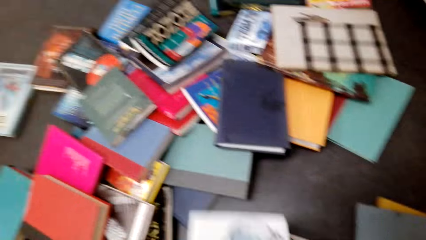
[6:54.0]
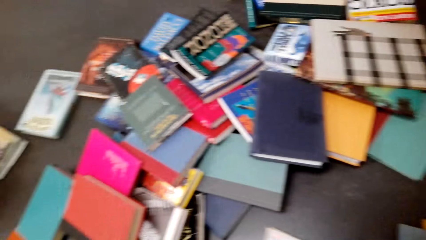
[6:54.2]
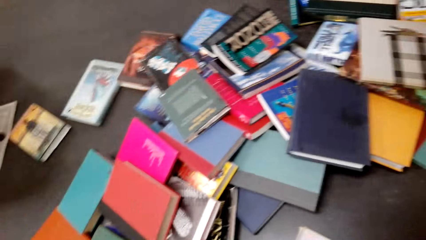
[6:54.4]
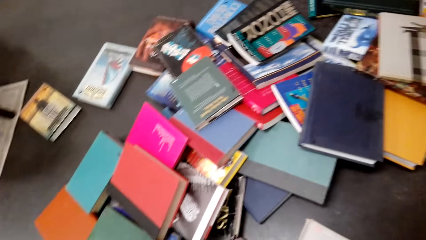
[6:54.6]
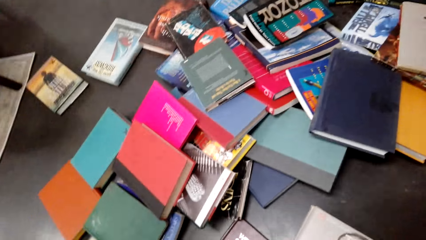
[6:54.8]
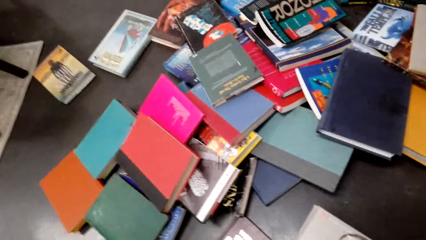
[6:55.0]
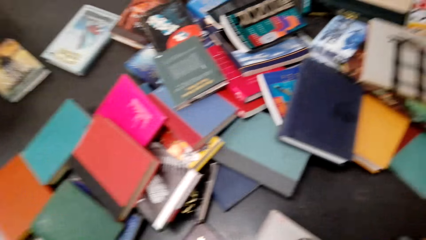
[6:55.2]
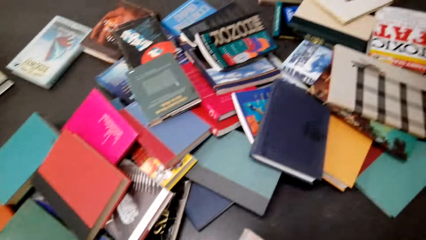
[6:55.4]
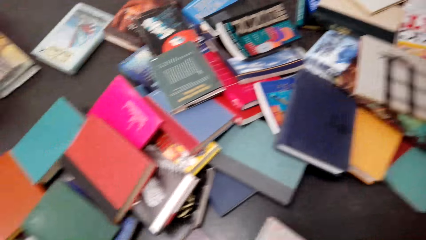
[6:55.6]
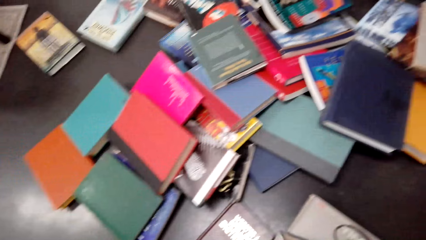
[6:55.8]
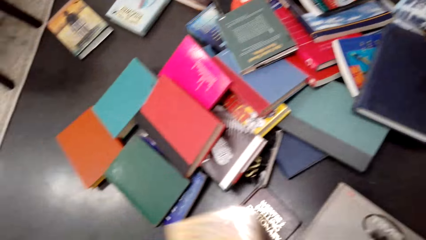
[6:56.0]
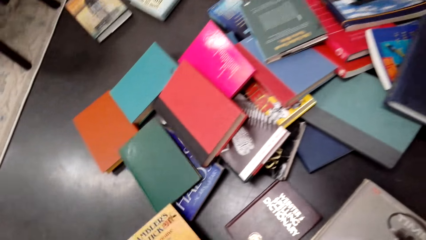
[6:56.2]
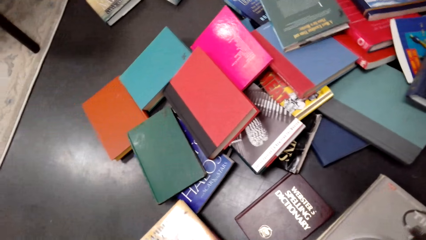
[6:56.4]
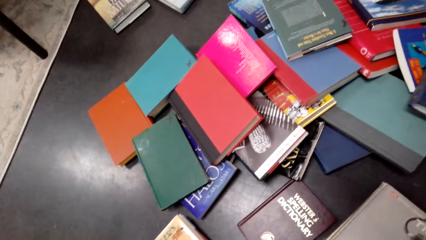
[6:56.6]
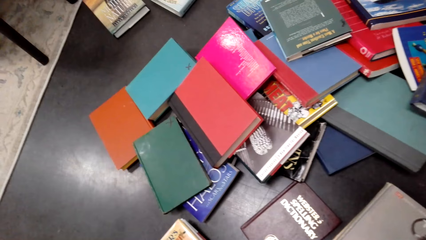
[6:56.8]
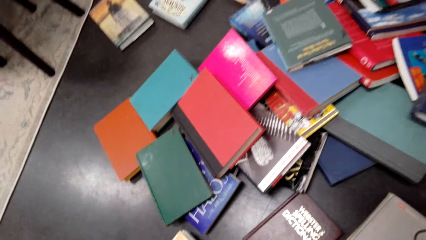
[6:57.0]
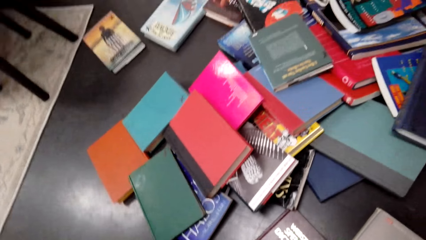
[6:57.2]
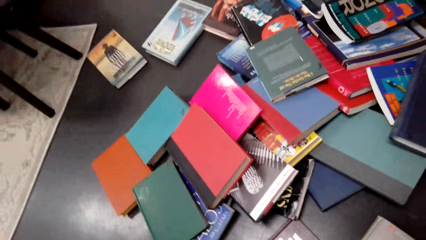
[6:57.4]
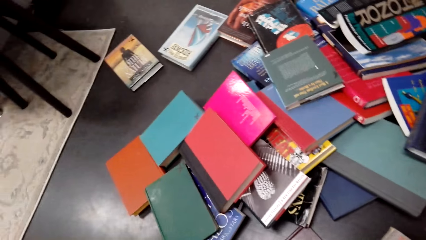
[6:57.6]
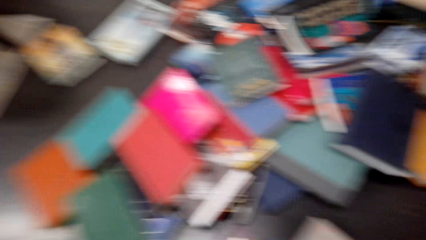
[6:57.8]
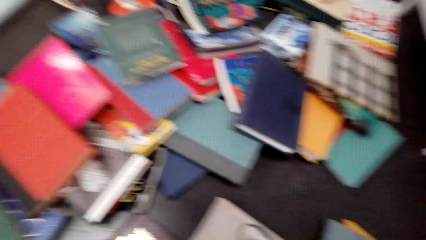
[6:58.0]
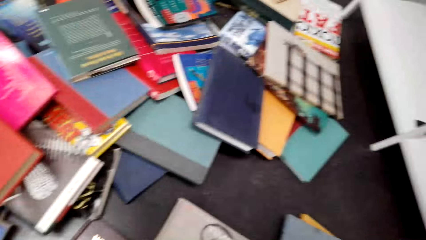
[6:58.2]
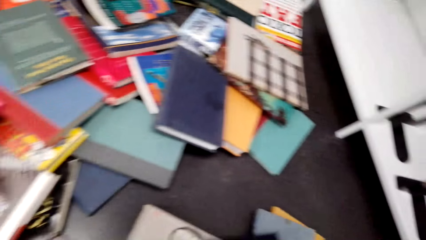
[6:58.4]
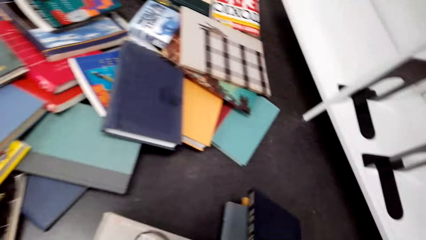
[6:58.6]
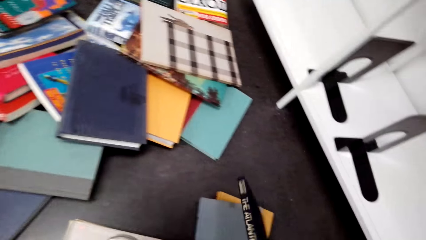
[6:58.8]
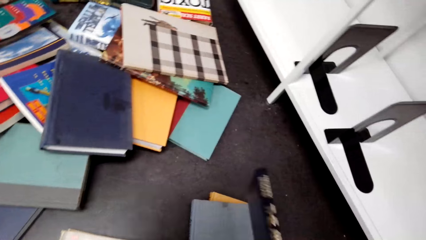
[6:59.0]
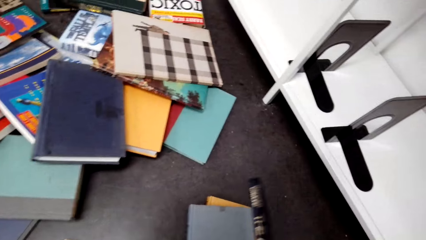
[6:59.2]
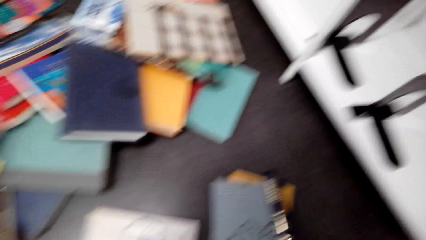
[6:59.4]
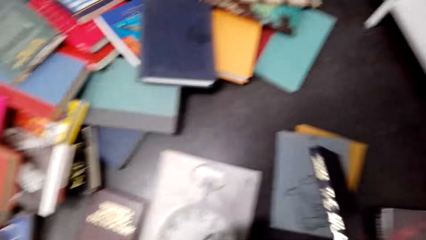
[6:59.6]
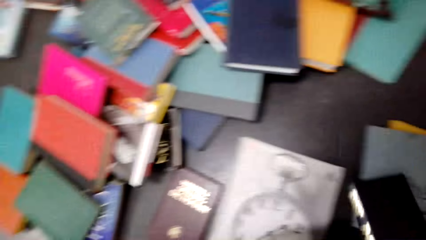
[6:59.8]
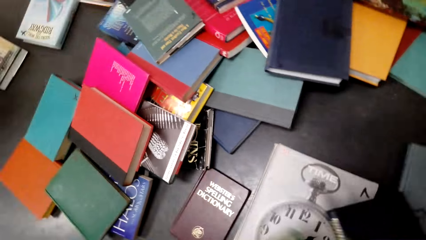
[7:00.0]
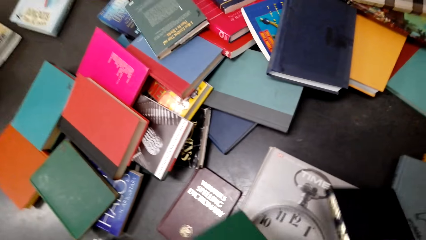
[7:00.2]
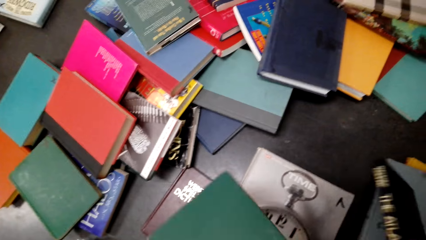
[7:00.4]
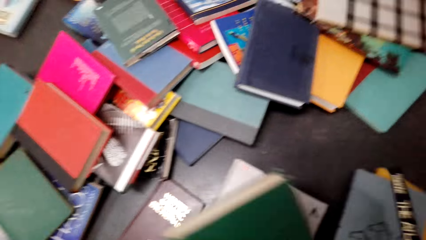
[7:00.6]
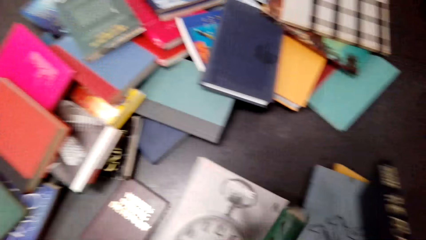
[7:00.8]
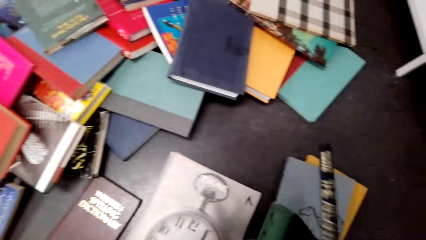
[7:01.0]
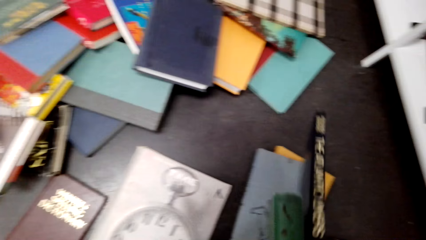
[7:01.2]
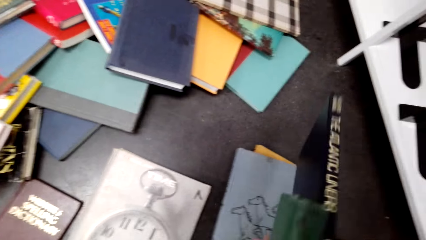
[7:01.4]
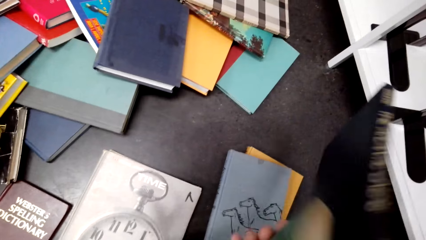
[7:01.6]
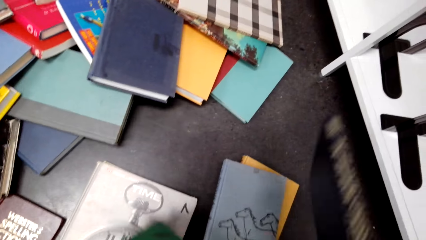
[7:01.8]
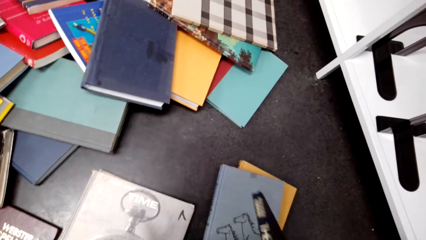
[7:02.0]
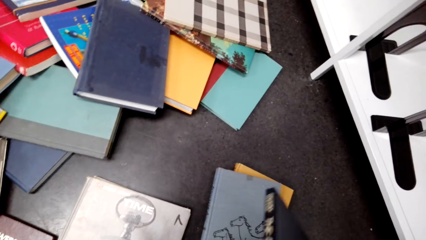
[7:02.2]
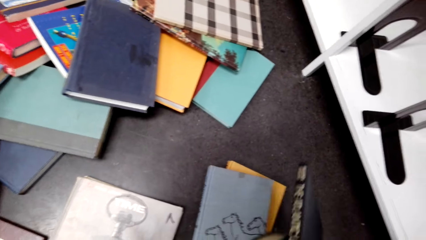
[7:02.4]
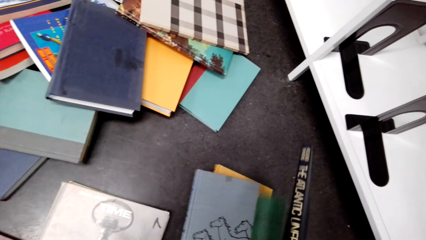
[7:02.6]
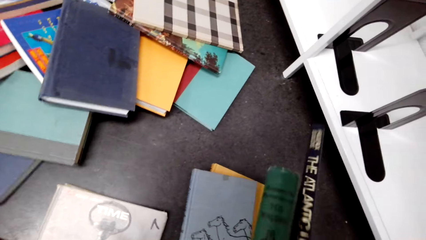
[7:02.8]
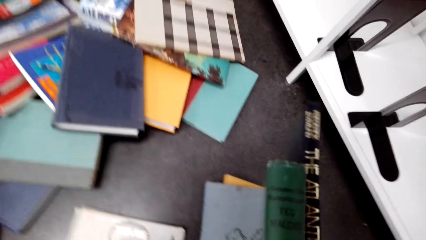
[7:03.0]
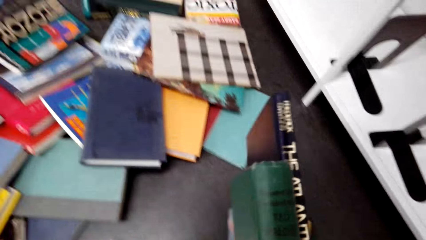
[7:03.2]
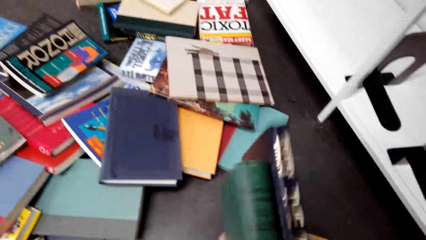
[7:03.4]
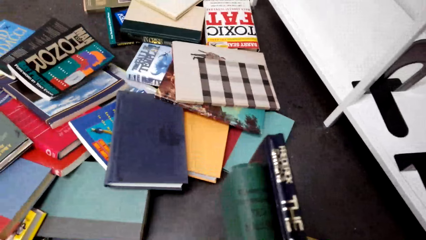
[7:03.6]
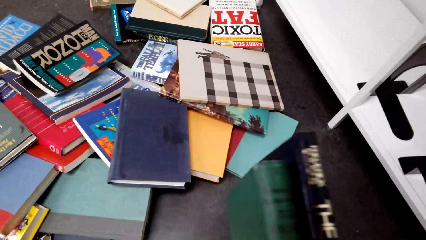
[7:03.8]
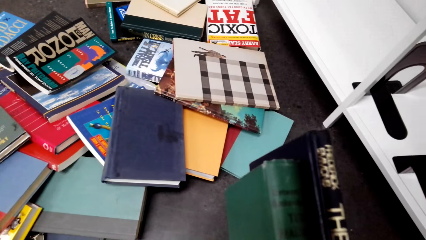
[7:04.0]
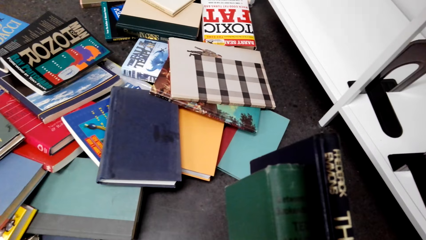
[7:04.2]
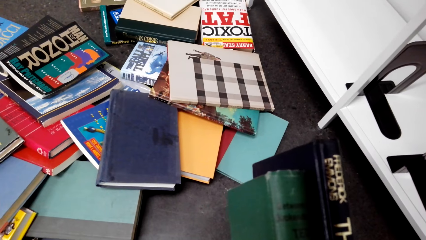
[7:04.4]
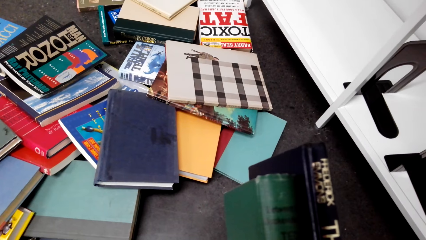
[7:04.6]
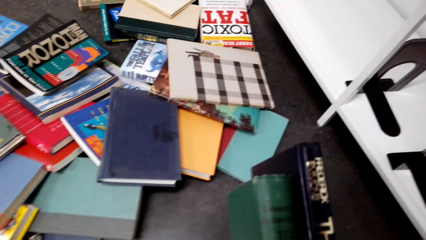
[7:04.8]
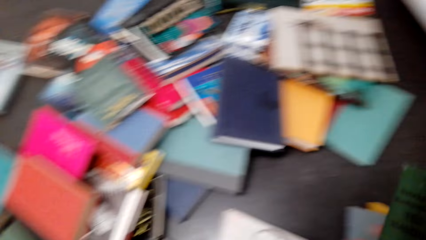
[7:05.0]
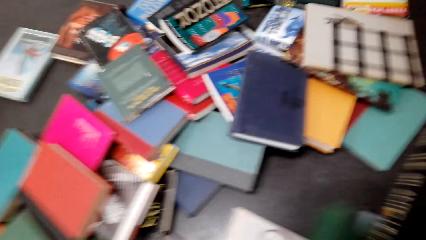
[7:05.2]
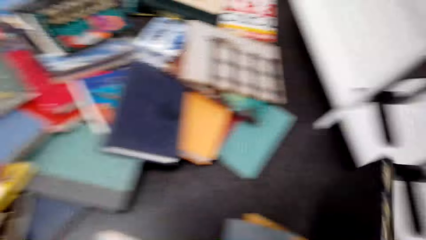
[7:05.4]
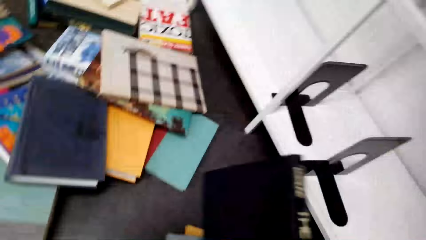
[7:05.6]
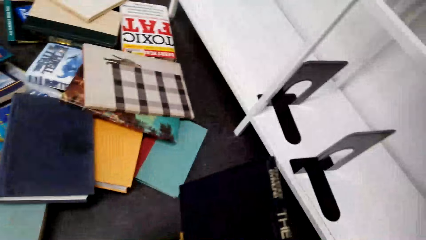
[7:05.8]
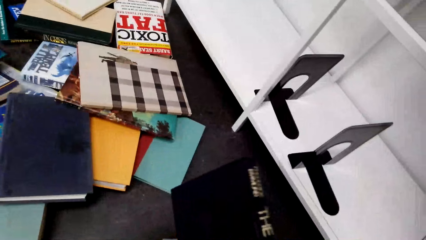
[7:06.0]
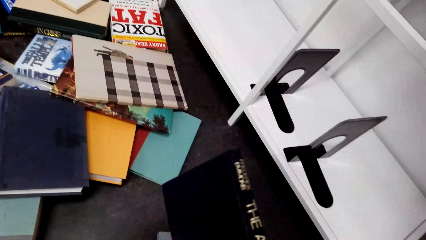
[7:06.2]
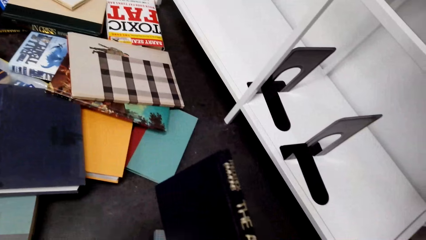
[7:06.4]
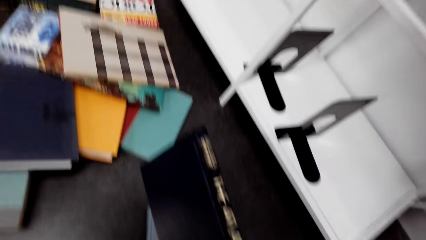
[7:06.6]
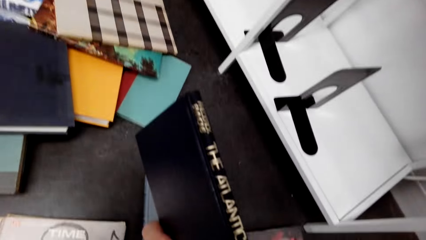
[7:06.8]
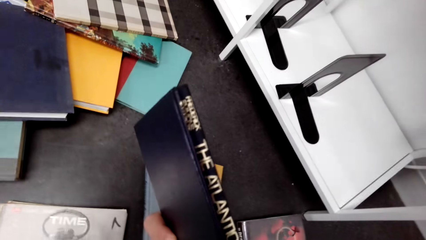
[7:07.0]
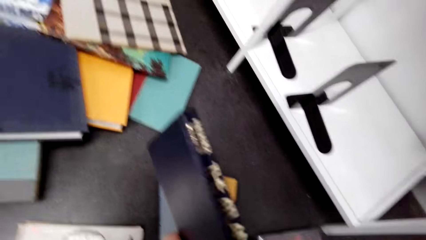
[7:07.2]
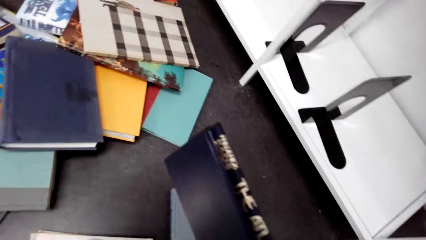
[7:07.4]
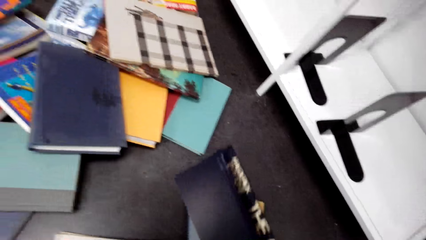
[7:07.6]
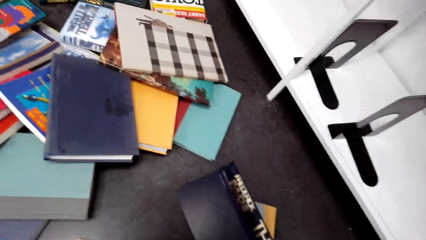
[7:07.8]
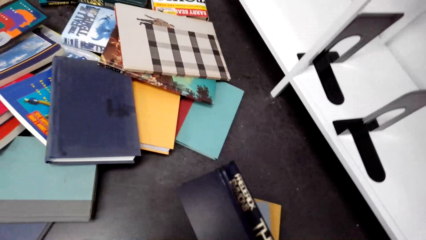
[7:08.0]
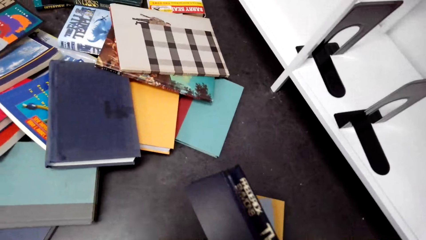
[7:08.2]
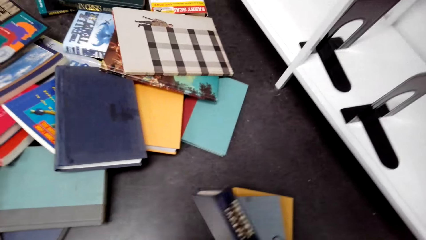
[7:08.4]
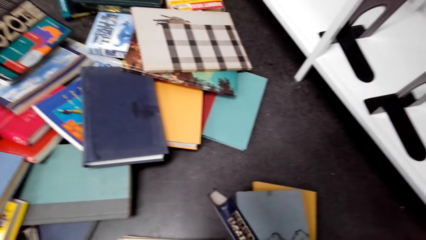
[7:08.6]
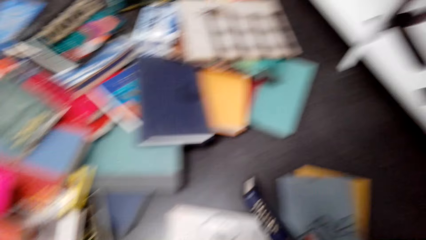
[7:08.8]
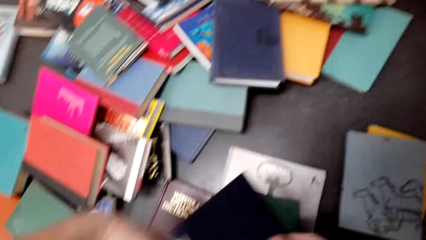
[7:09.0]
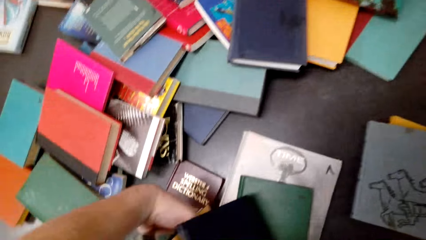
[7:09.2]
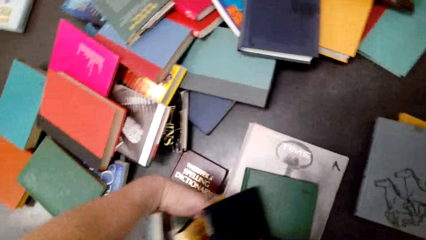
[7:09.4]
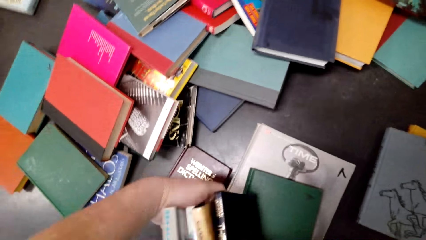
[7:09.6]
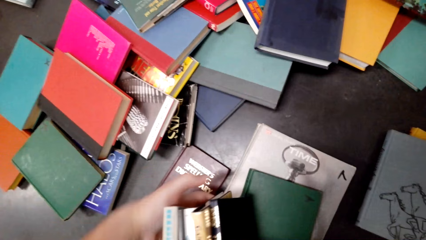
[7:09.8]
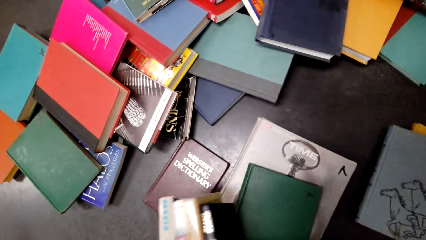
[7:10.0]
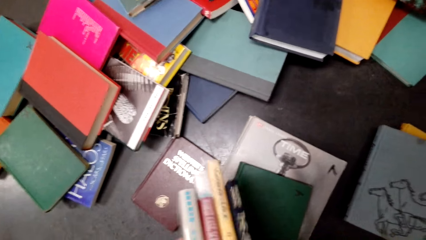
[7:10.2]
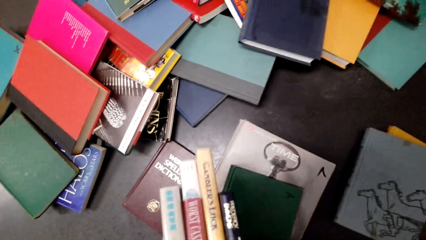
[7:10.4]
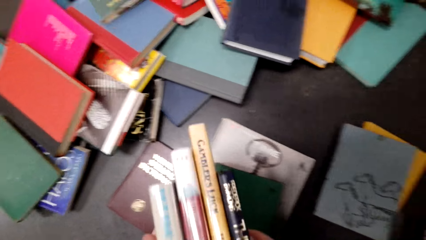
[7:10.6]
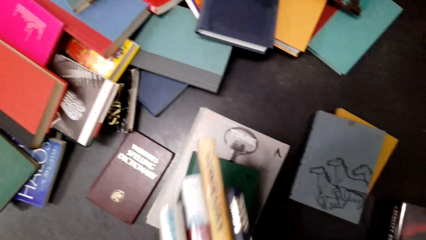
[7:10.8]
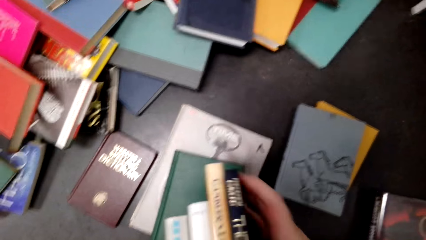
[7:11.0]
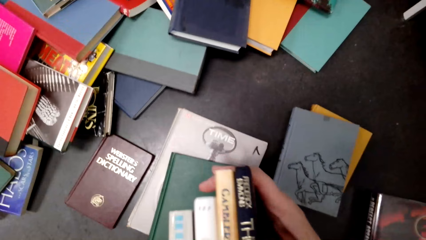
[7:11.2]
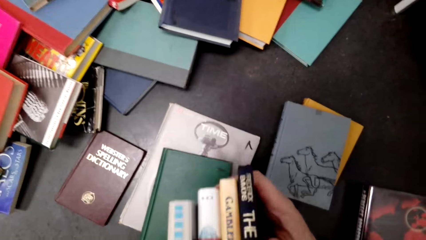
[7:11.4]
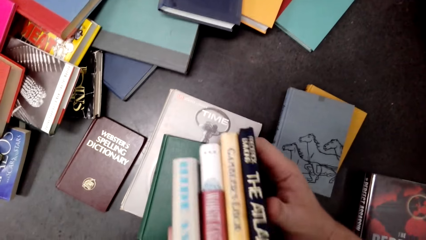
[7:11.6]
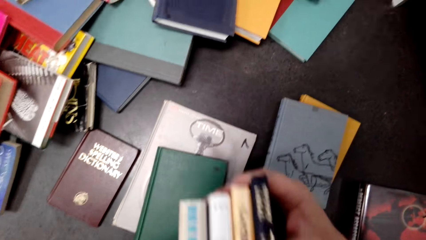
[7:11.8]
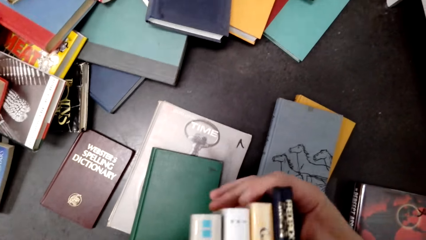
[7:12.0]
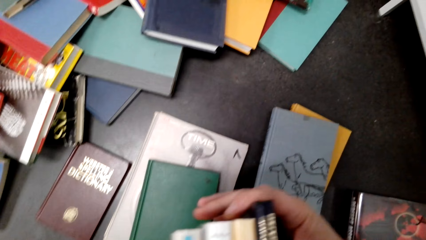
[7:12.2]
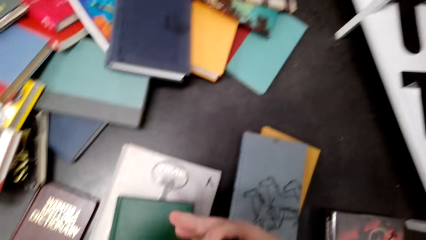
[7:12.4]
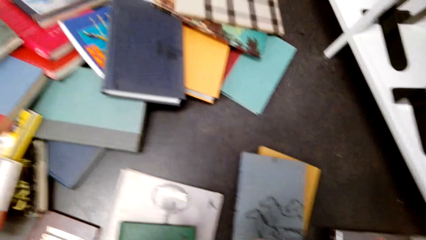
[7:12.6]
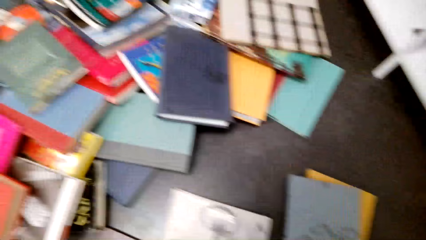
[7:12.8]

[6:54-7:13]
The camera wearer puts a book on the floor. They pick up the book. They hold books. They pick up the books. They pick up the book. They put the books together. They pick up the book.
